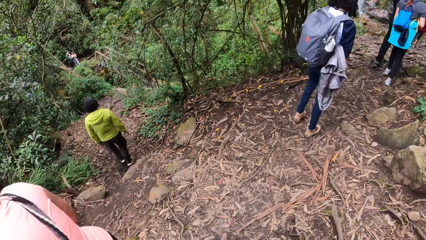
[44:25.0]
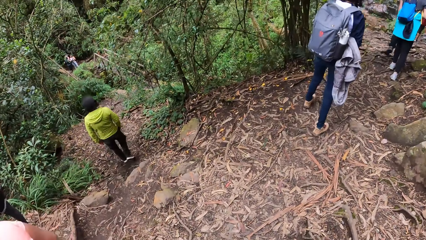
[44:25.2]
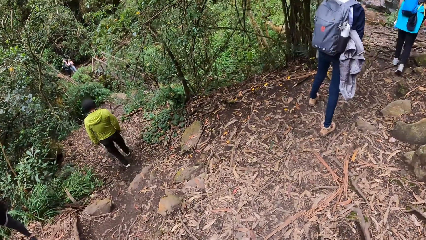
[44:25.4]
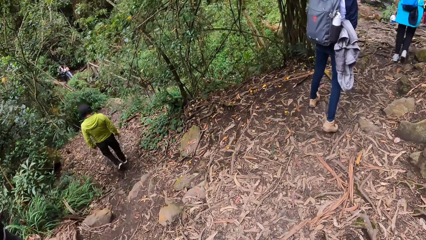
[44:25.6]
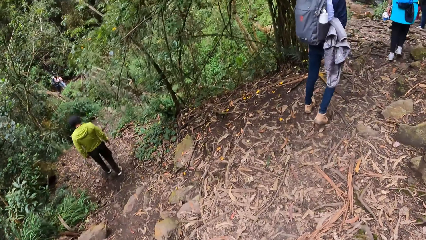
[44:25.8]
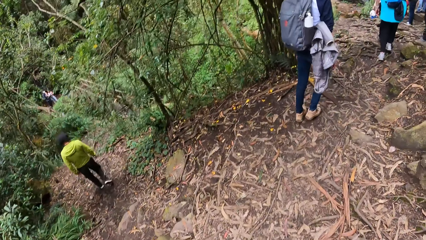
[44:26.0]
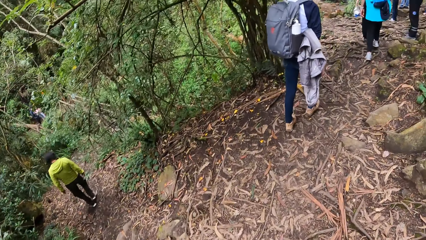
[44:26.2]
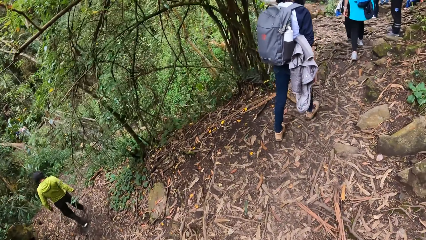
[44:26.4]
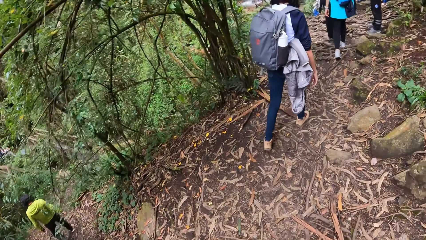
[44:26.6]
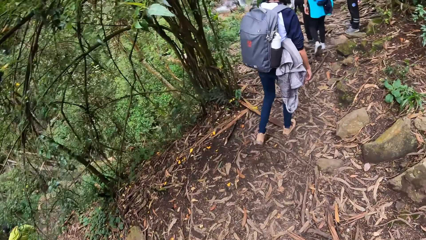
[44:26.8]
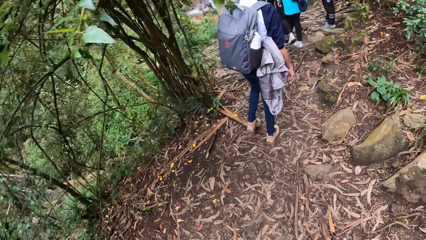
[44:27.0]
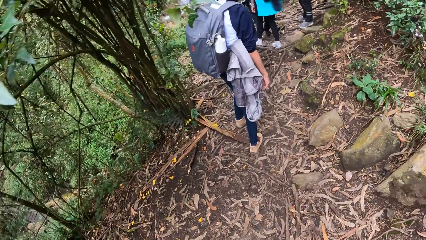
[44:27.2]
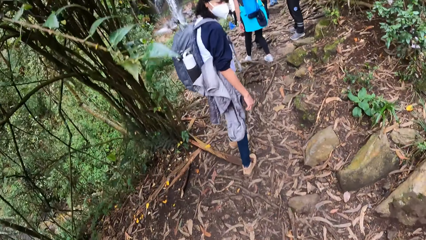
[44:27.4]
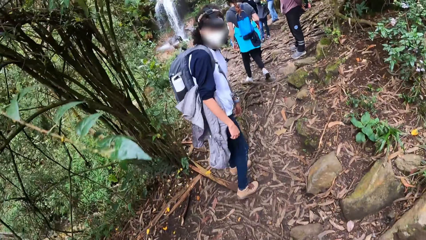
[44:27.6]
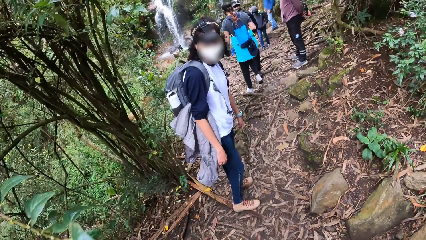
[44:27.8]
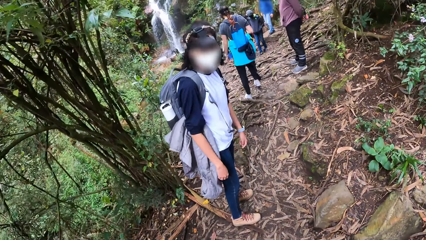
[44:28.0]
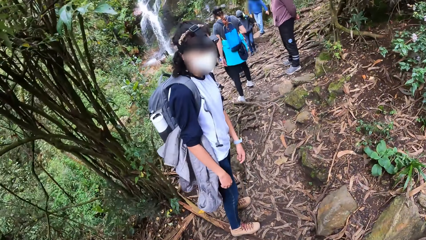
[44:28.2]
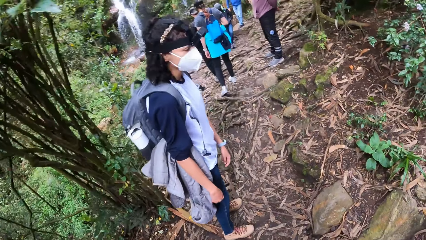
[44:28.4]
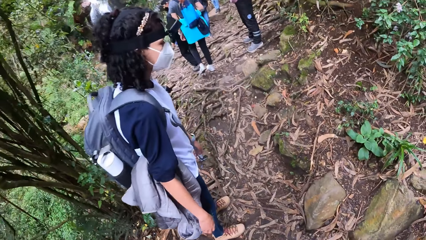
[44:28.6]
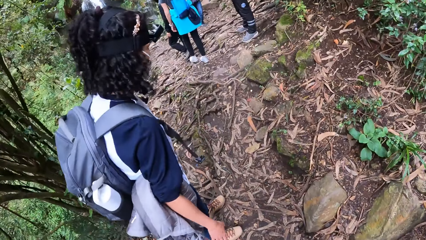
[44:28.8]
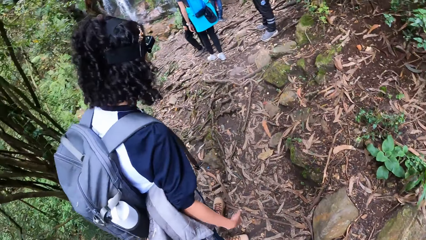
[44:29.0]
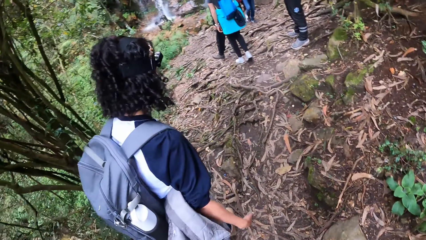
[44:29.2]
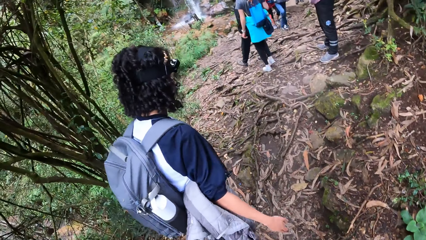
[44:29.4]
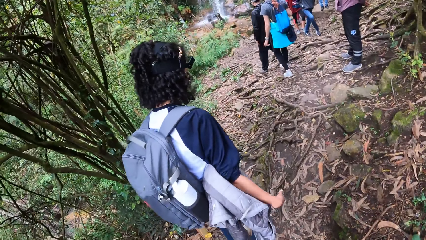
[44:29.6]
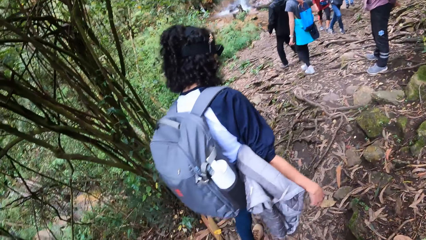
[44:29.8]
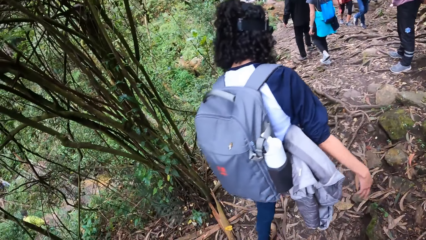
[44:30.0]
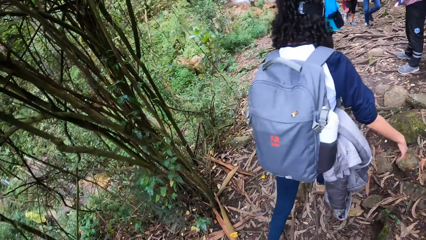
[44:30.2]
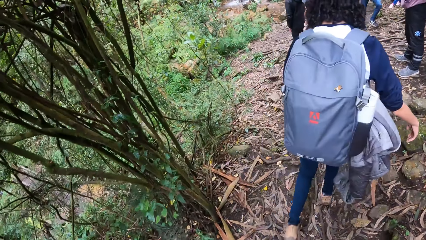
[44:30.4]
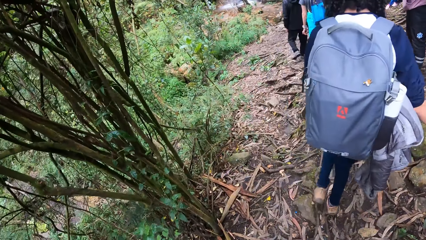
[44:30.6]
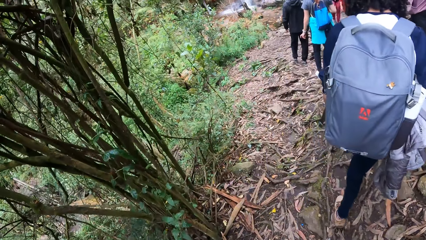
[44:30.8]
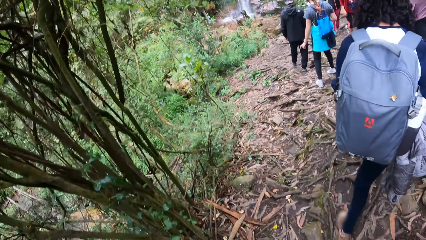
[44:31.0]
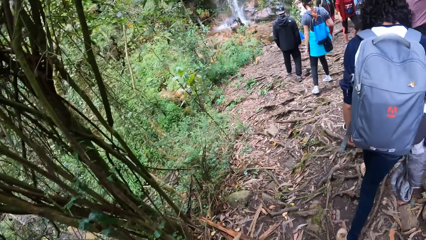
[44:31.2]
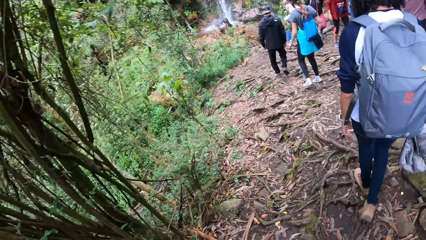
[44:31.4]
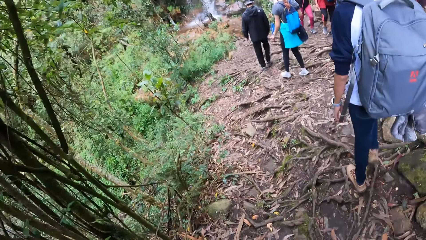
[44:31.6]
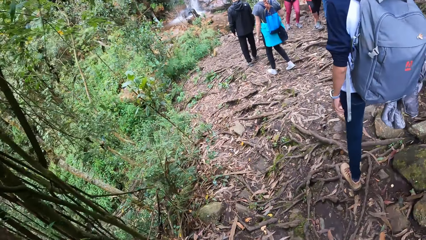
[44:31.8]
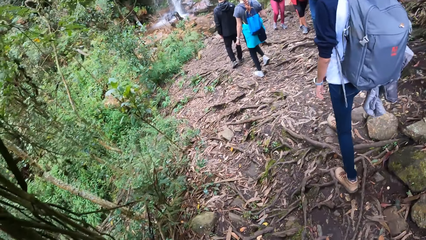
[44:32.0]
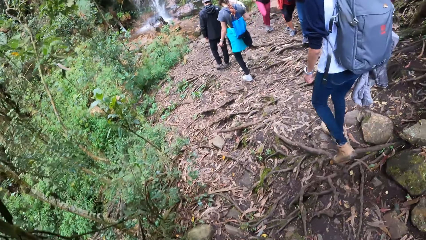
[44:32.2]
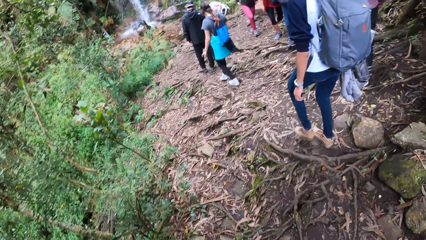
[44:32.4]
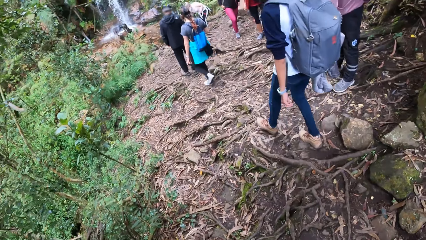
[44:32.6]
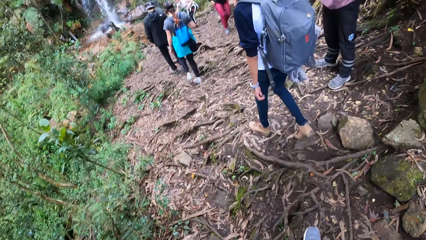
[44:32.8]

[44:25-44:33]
The camera wearer walks along a path in the forest.

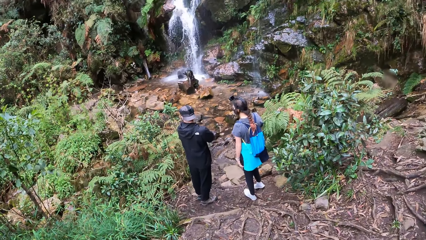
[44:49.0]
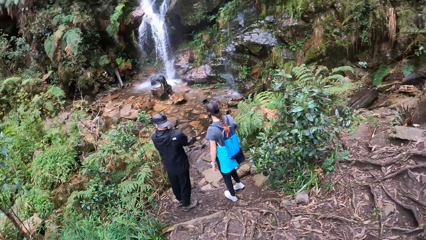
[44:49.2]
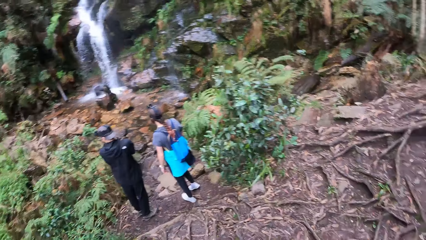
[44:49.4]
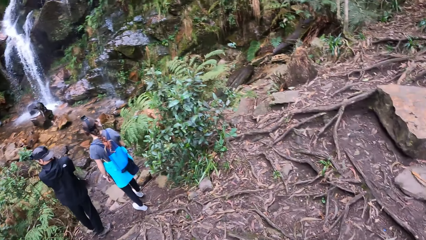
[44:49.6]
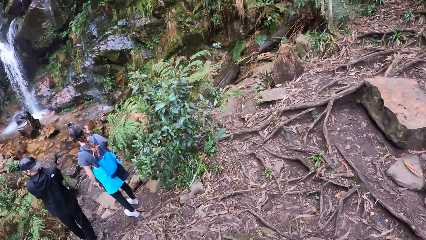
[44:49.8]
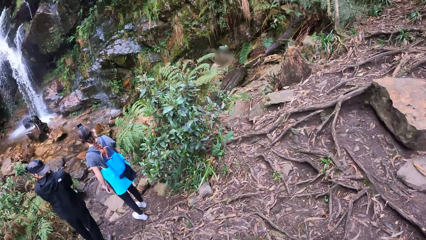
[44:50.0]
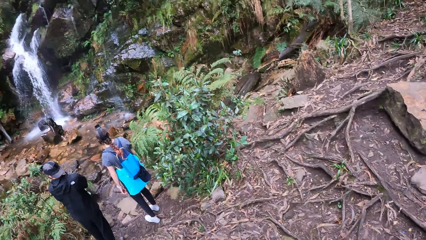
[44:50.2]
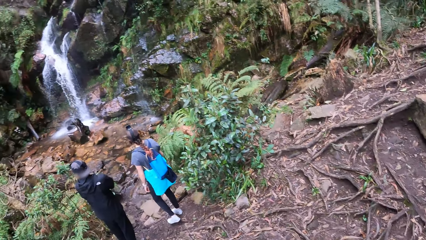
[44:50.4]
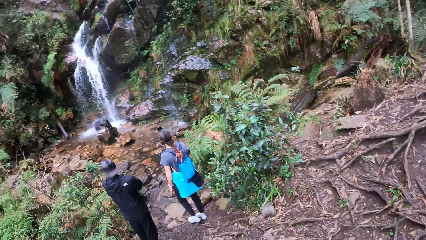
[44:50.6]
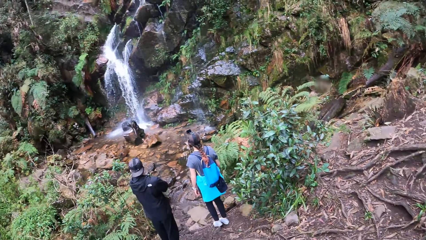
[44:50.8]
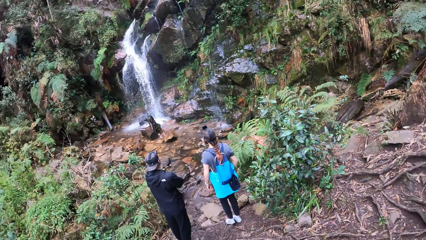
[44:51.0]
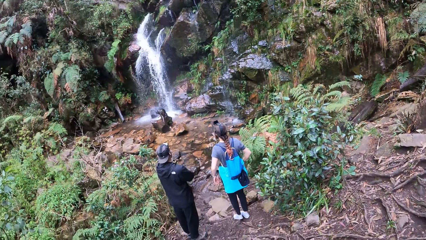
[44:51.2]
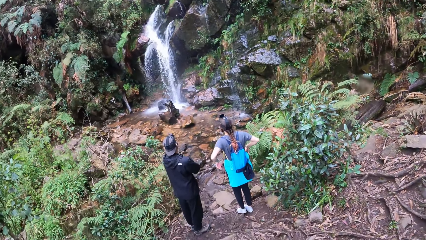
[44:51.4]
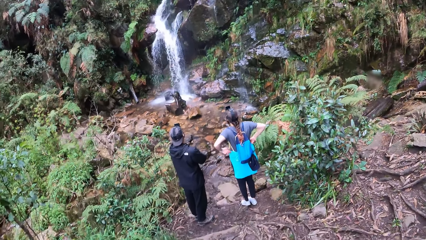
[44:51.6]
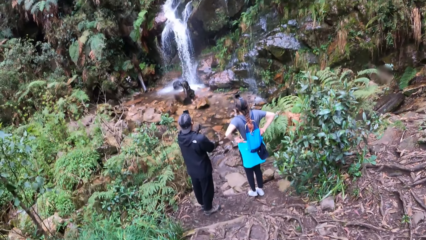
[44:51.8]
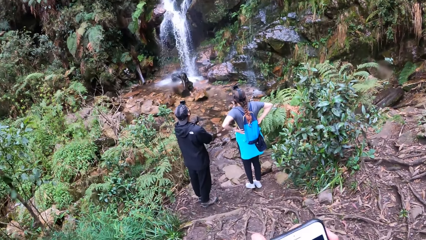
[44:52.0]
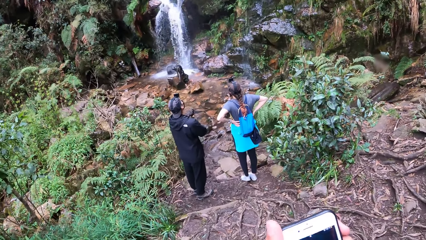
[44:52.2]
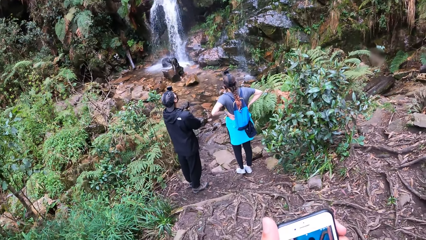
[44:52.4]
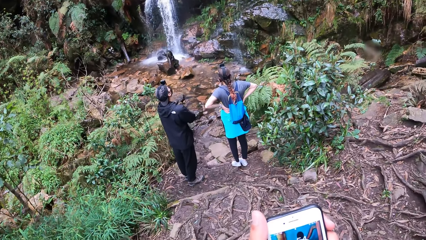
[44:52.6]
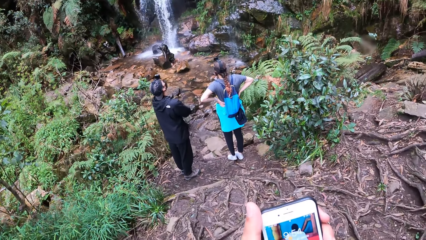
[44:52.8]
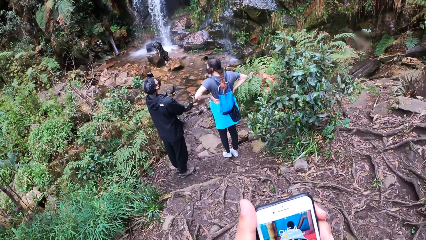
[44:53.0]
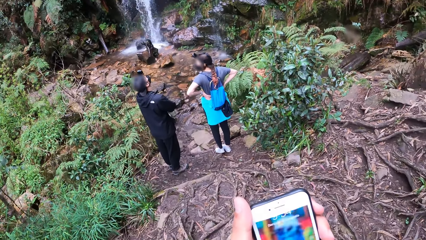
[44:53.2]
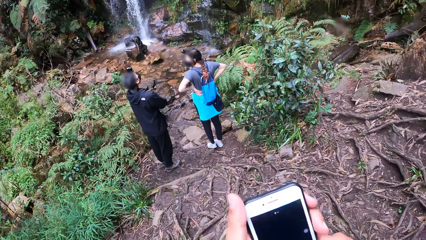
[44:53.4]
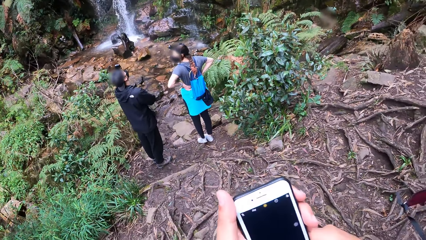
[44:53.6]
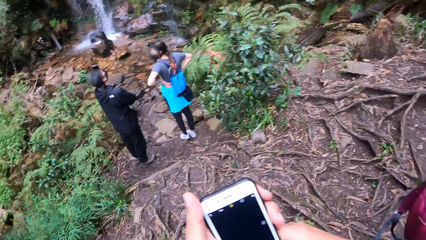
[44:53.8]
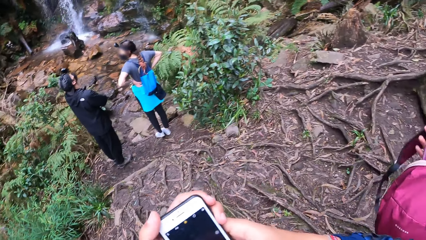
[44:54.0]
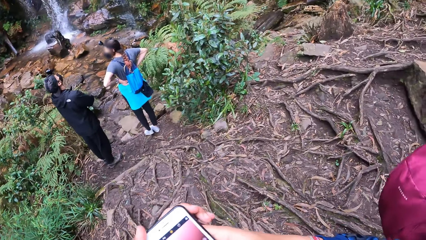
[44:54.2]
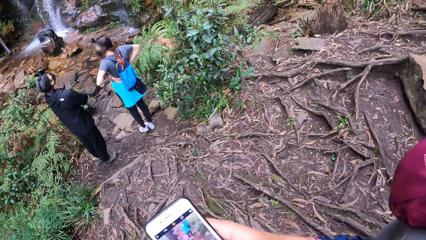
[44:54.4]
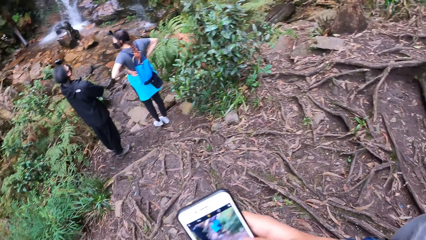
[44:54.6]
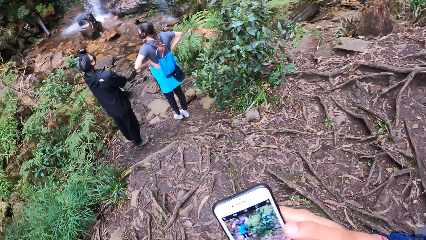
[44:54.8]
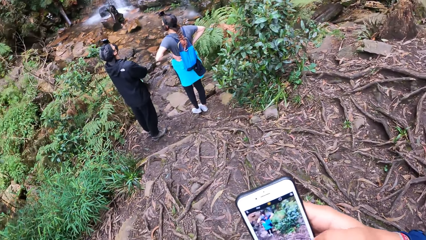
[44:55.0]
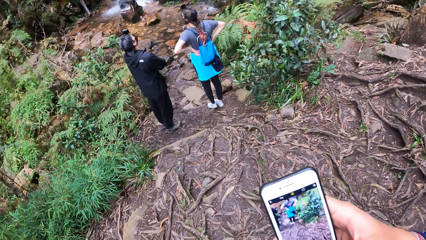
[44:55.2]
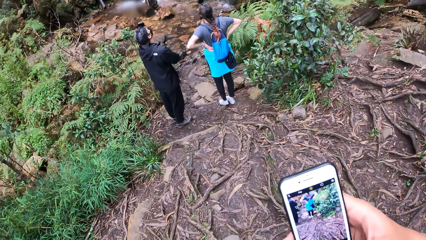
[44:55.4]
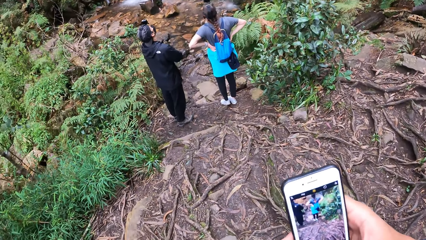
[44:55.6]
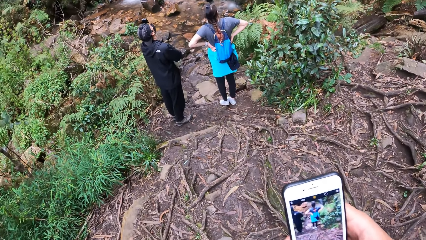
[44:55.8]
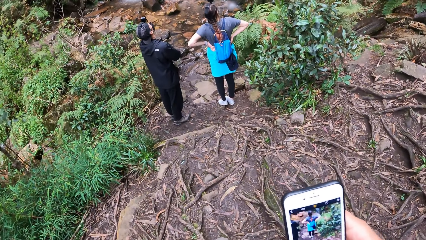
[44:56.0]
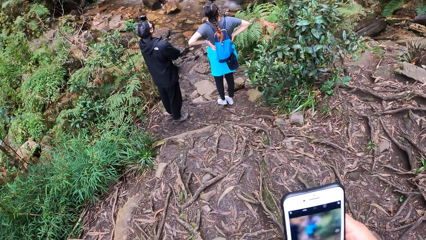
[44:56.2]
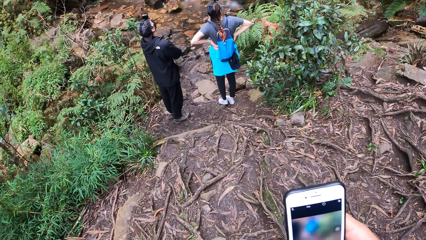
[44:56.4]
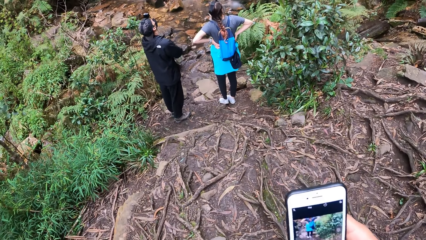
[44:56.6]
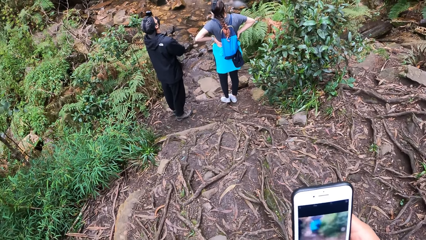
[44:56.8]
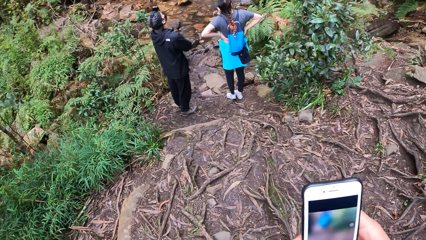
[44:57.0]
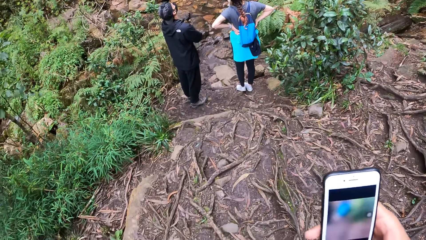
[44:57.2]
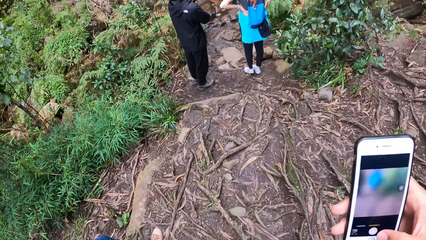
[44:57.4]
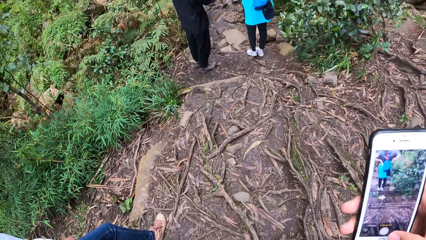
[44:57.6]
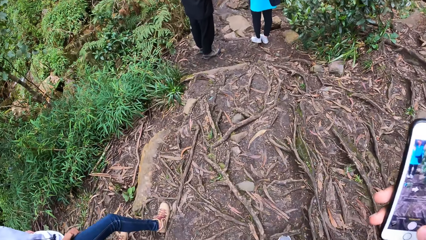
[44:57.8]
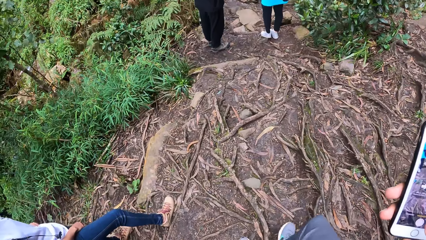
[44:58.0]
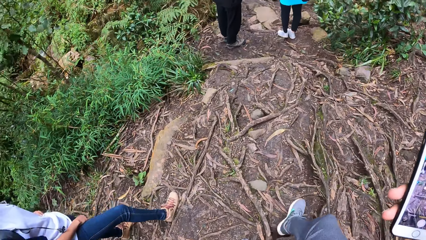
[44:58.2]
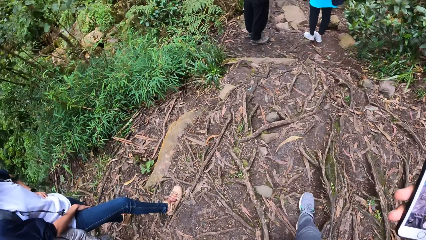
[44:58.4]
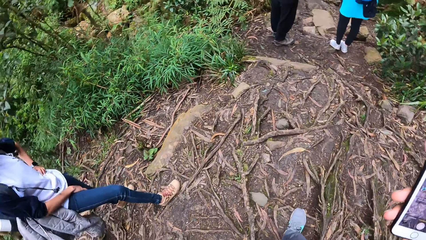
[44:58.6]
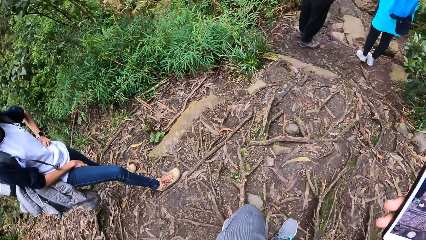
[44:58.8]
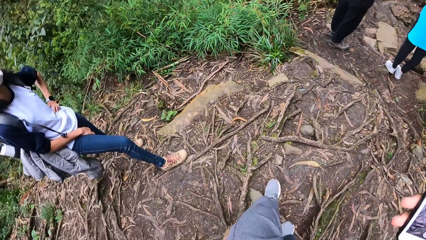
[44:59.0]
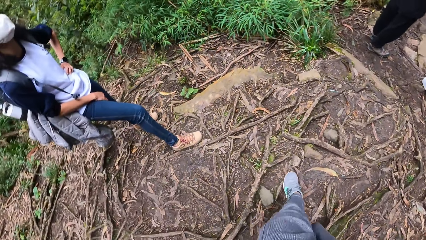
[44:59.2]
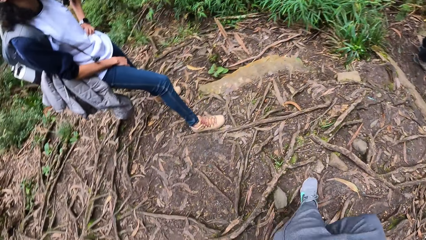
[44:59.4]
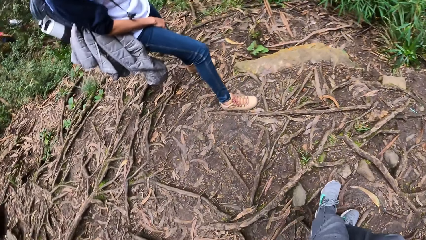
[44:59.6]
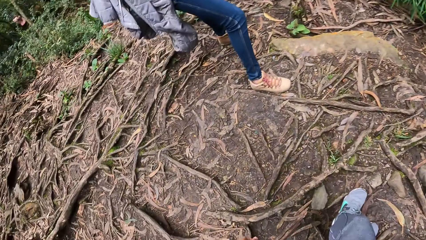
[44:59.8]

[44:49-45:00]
The camera wearer looks around. He holds the phone with both hands. He takes pictures with his phone. He holds the phone with his right hand.
